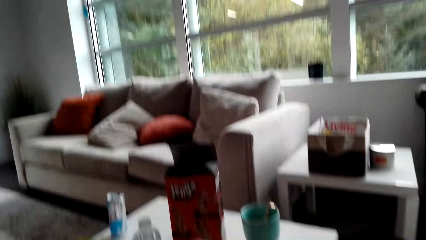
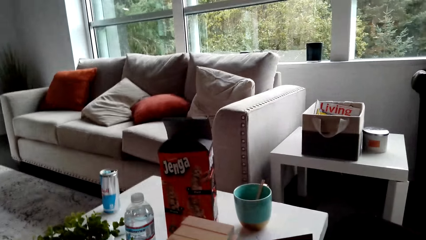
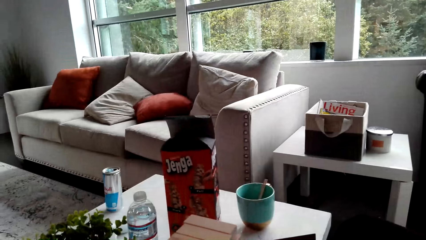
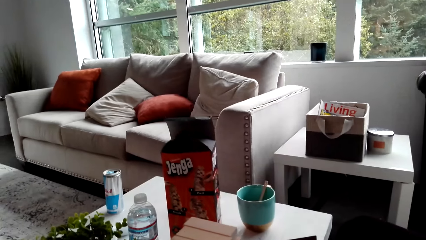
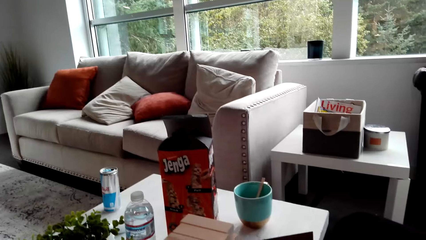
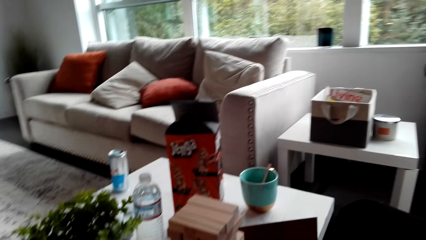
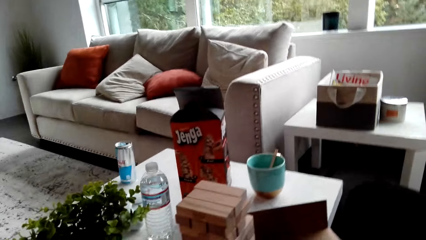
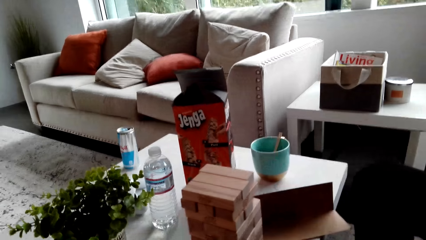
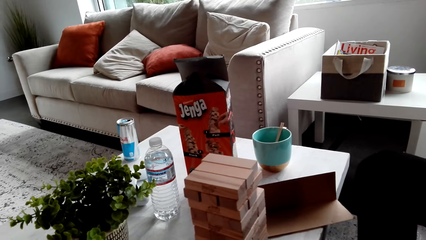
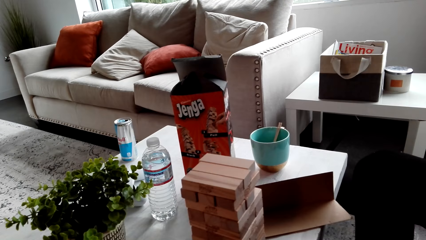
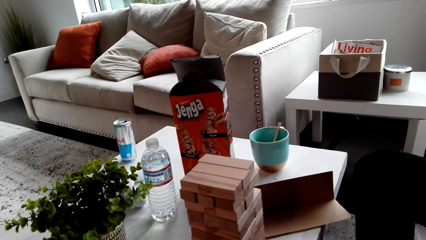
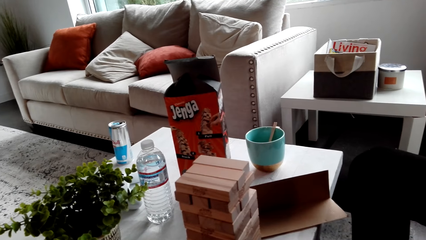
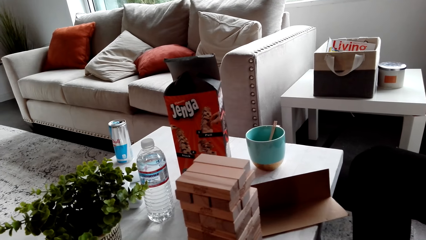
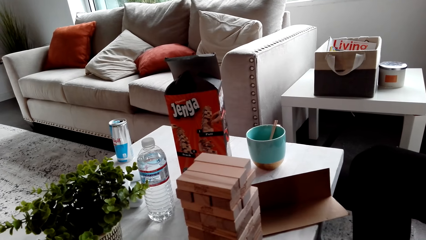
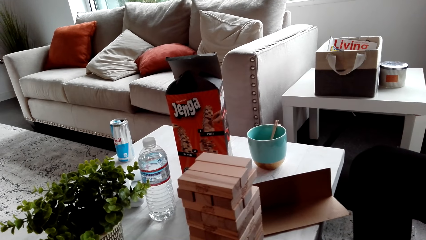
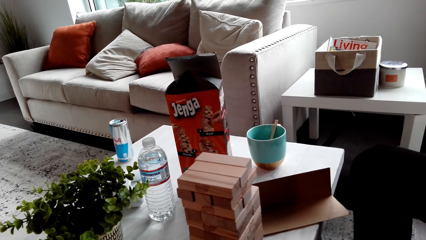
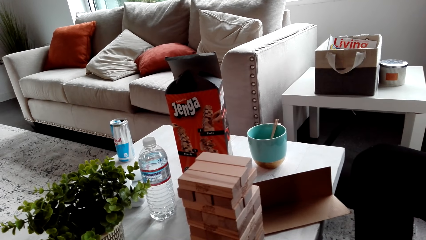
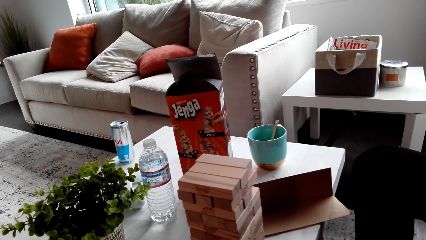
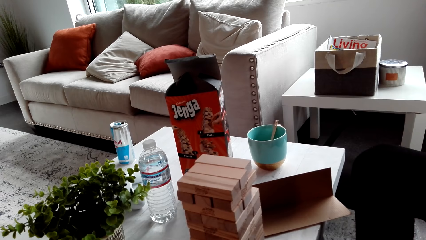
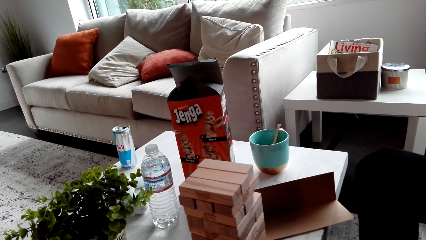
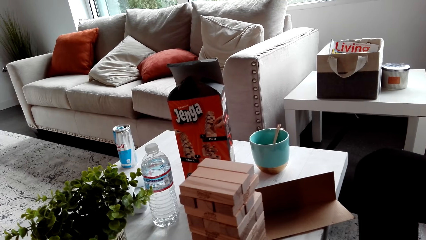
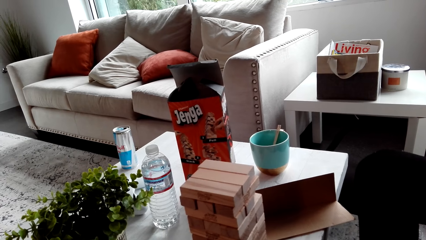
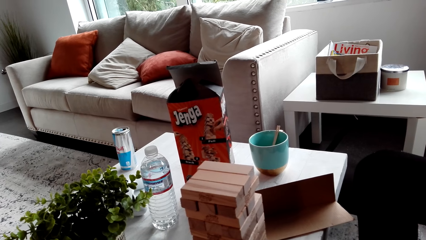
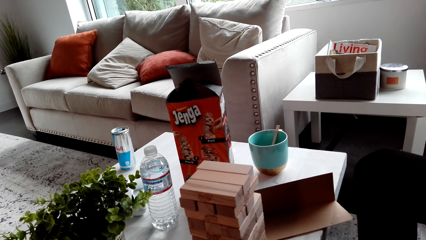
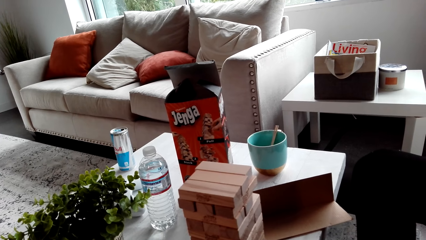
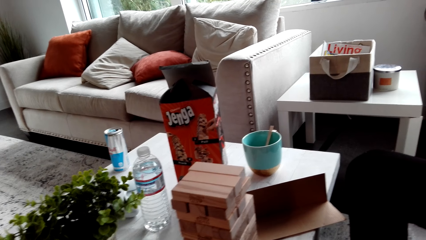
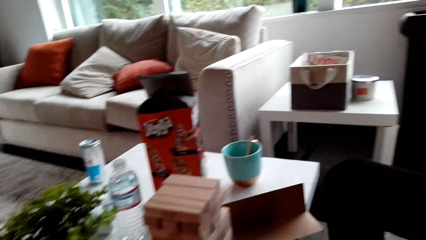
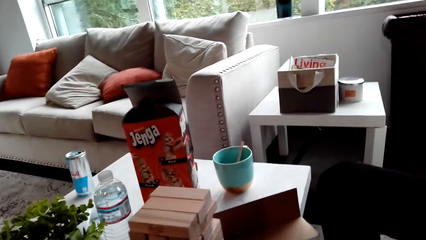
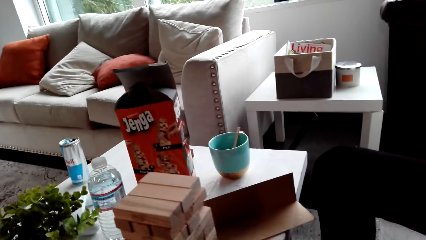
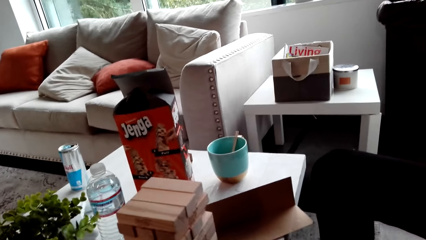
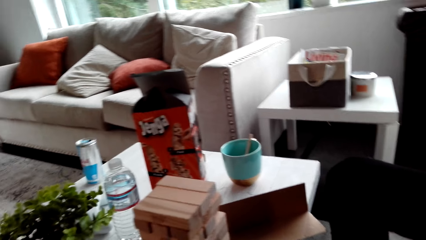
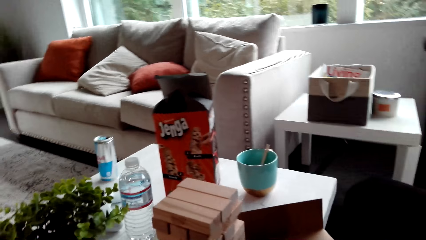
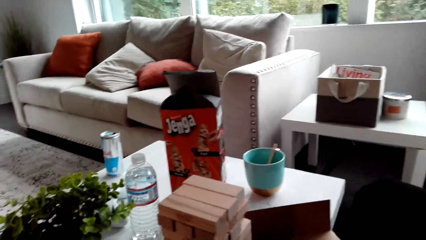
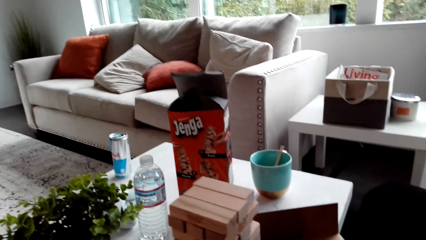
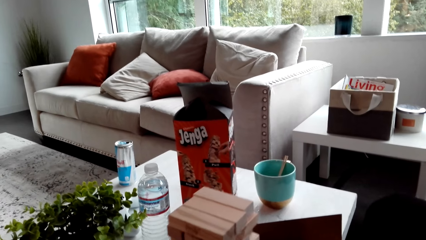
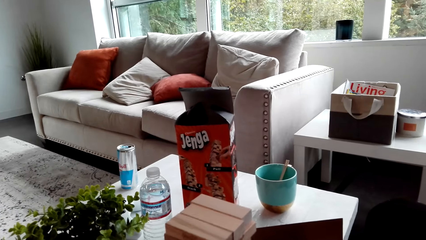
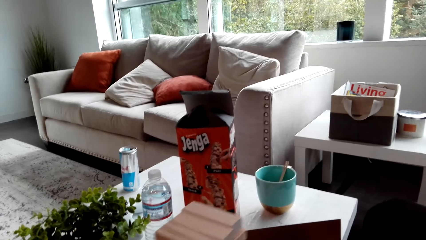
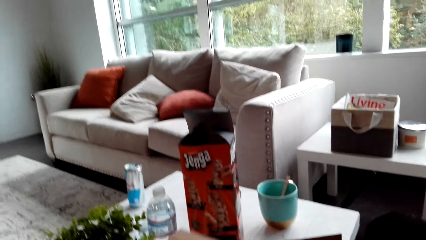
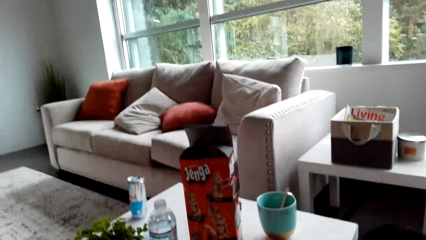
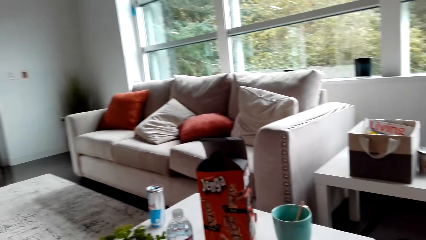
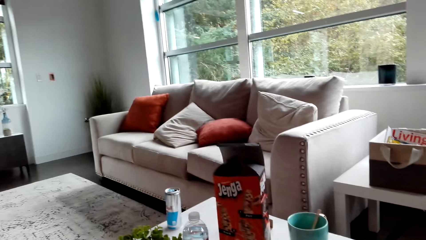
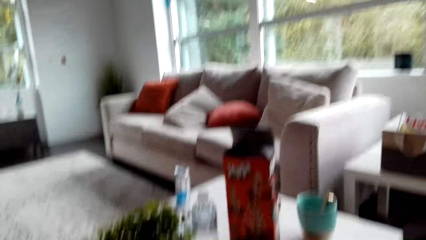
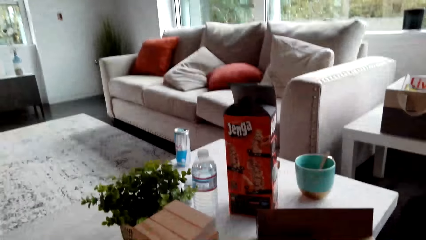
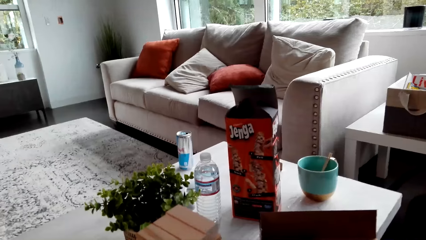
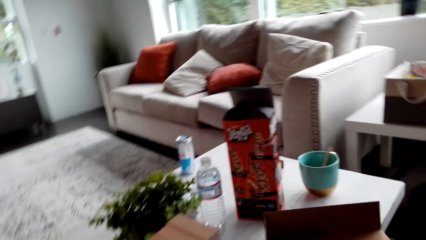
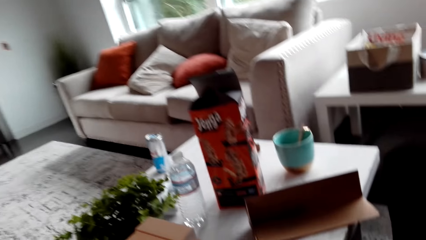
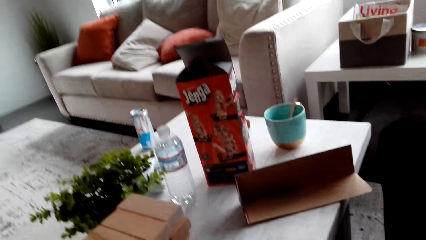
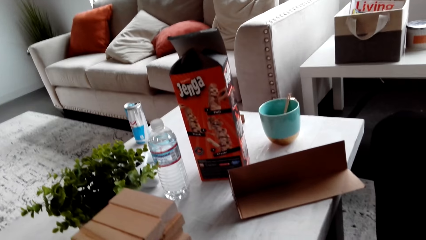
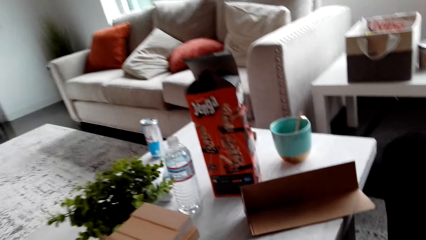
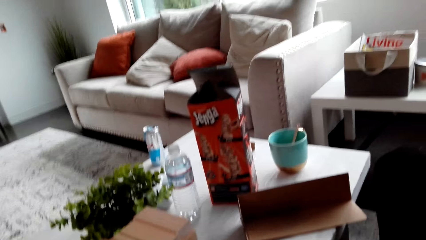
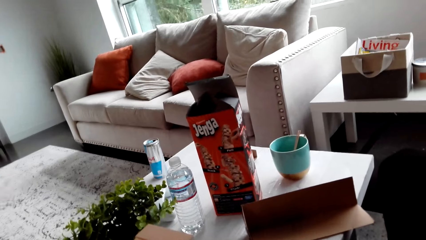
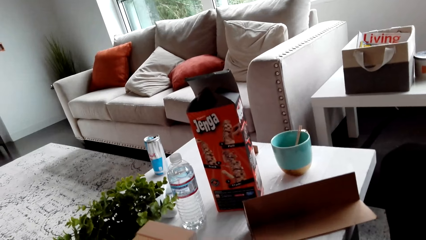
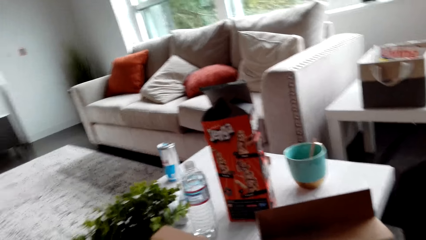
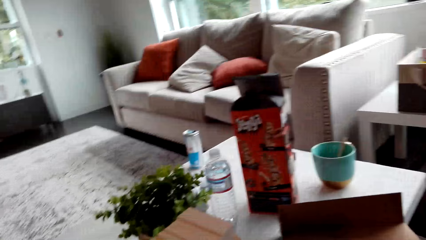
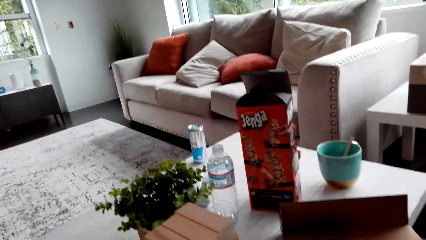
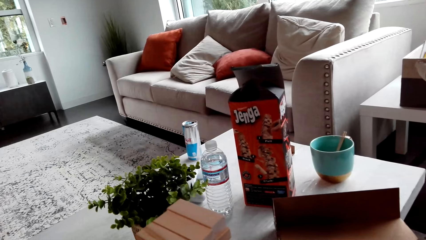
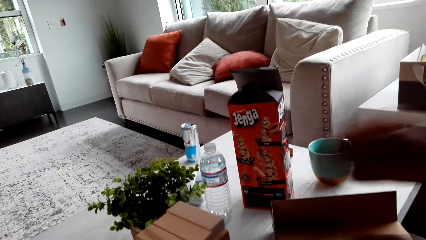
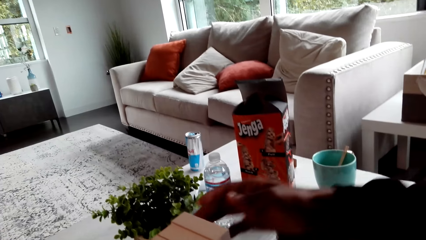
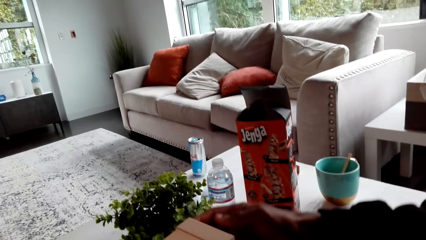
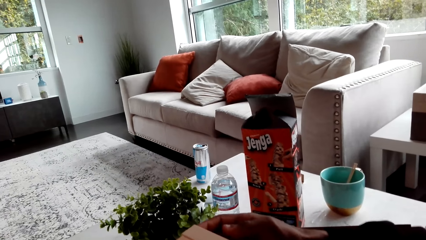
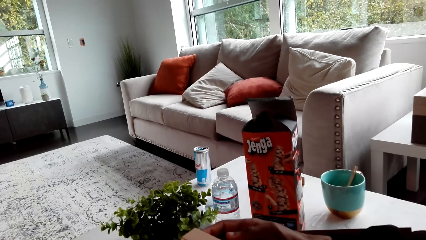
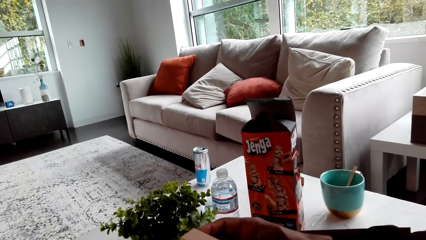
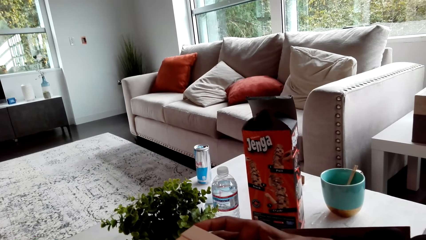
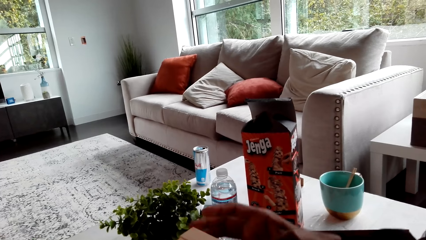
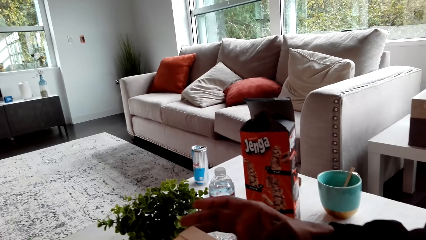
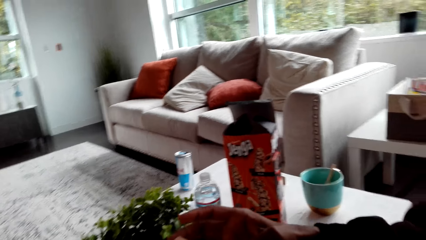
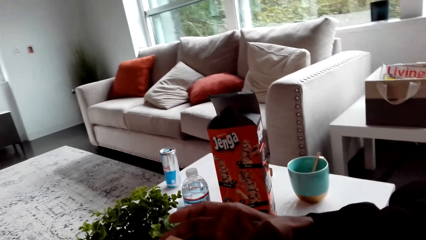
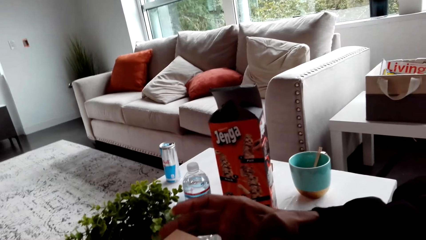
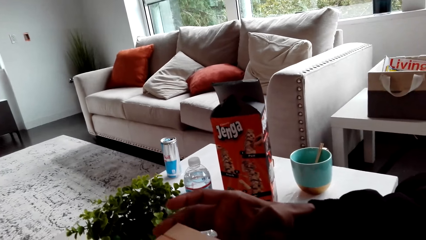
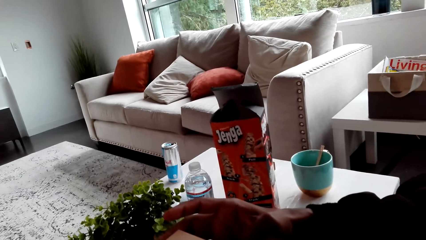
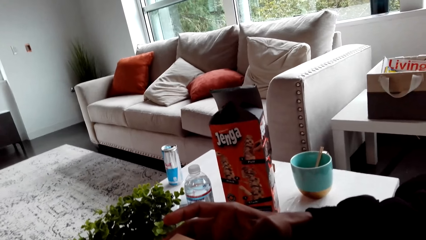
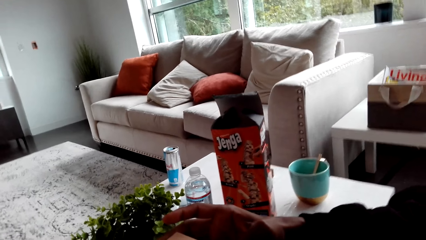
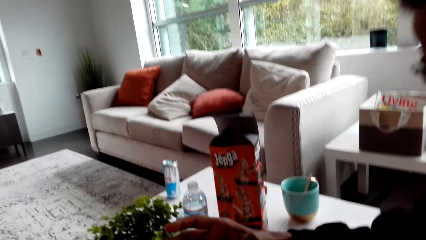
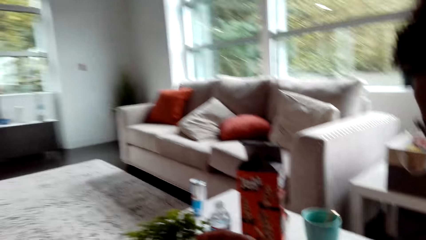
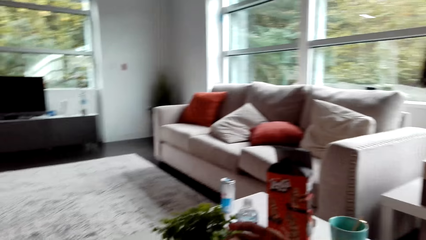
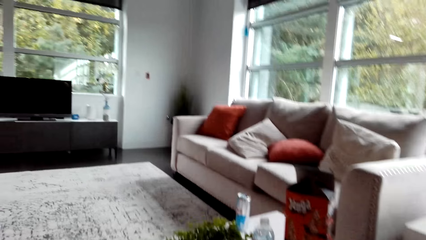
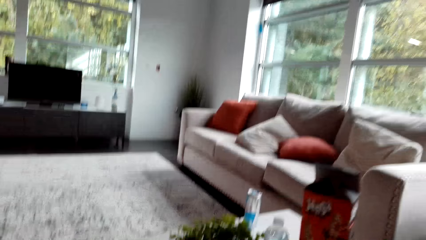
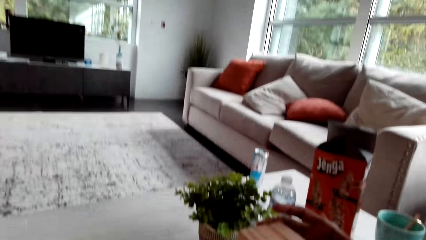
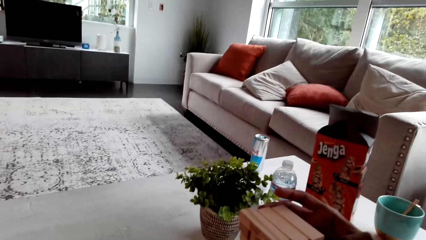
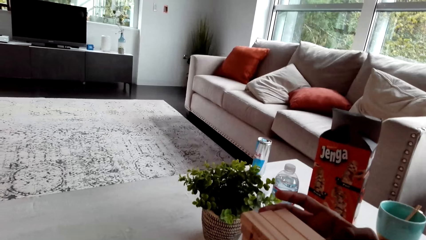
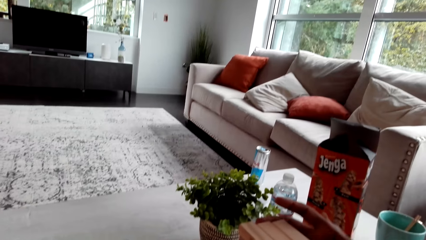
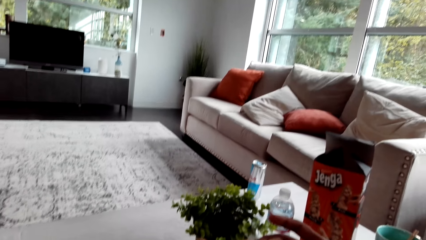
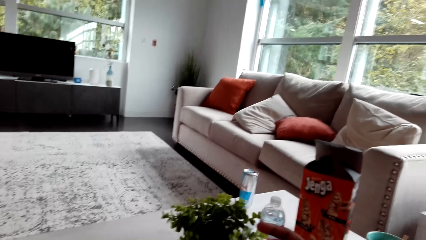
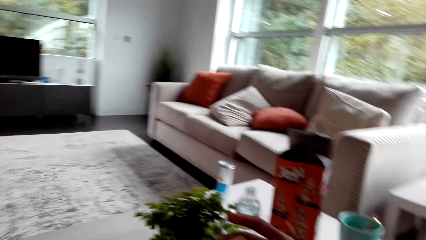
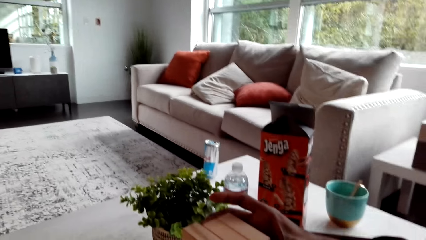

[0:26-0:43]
The camera wearer moves the Jenga blocks. They play the Jenga game. They look around. A person touches a block.
